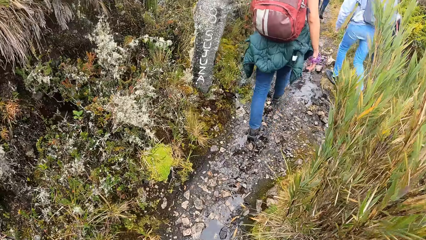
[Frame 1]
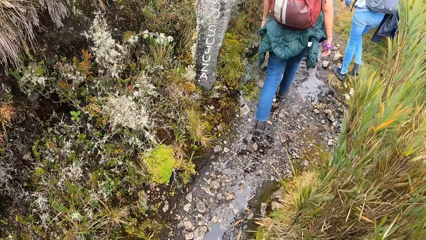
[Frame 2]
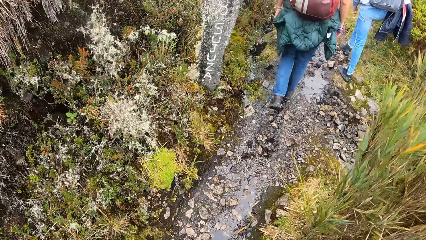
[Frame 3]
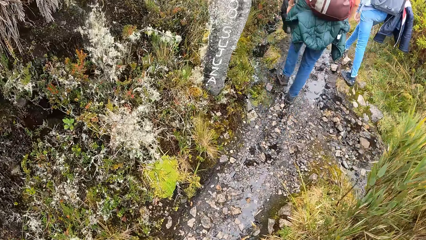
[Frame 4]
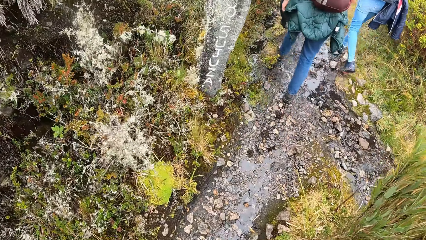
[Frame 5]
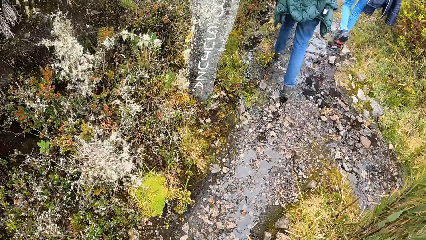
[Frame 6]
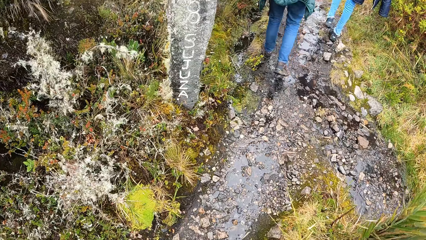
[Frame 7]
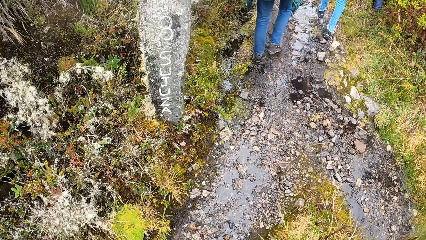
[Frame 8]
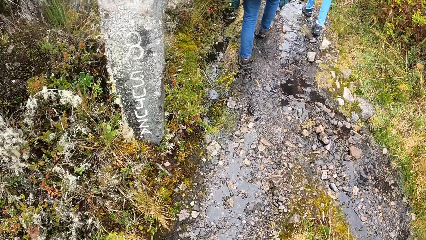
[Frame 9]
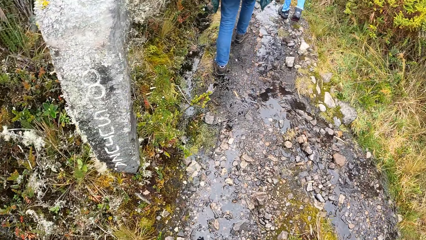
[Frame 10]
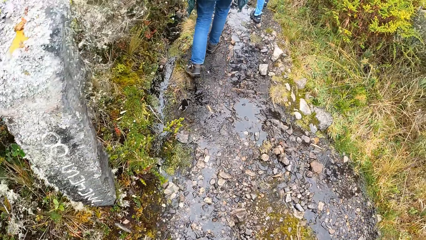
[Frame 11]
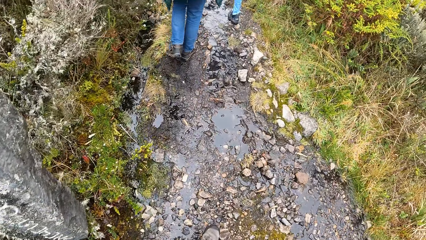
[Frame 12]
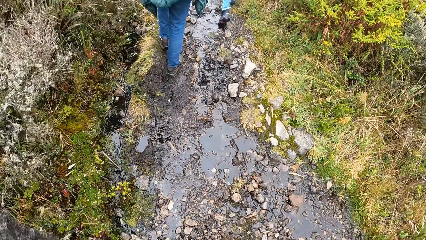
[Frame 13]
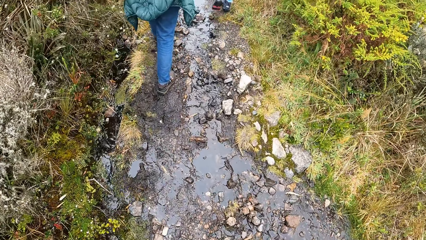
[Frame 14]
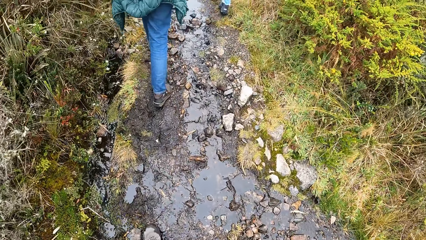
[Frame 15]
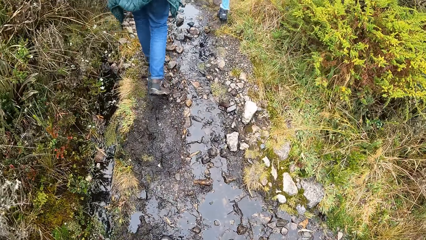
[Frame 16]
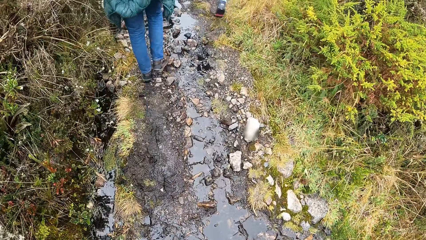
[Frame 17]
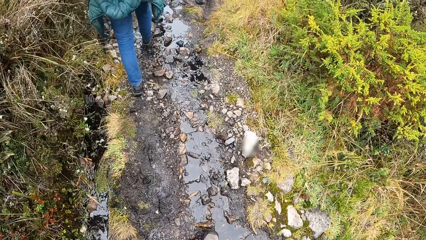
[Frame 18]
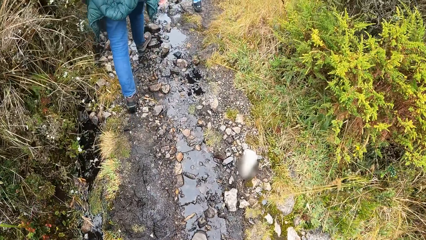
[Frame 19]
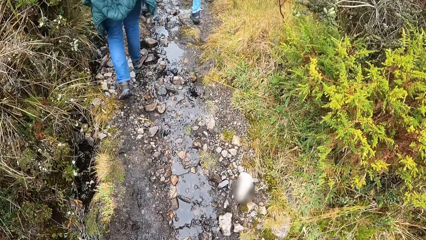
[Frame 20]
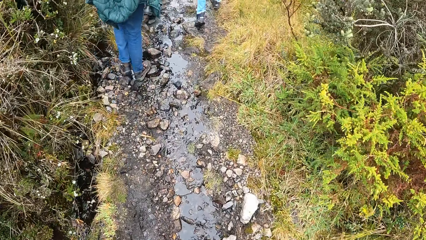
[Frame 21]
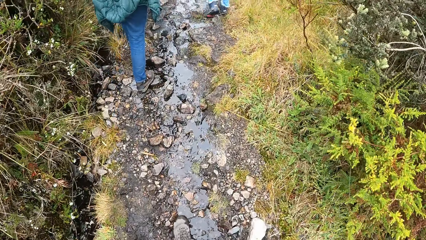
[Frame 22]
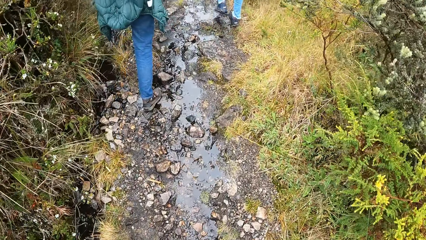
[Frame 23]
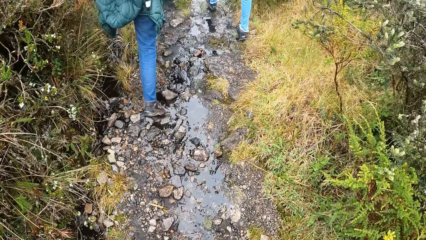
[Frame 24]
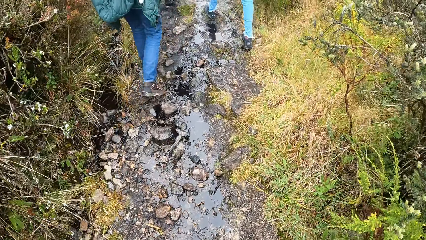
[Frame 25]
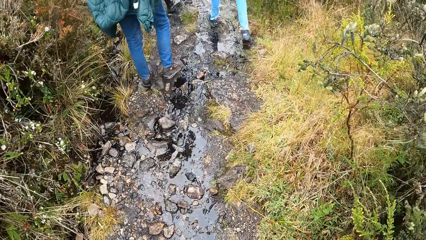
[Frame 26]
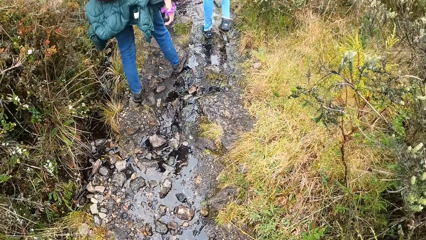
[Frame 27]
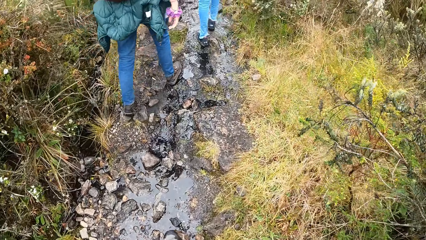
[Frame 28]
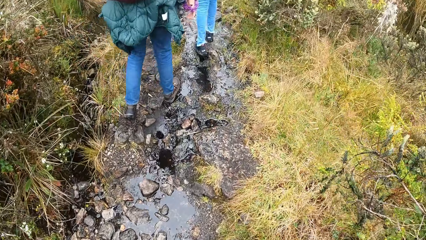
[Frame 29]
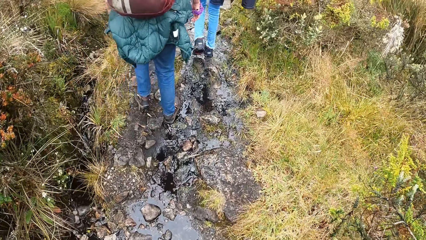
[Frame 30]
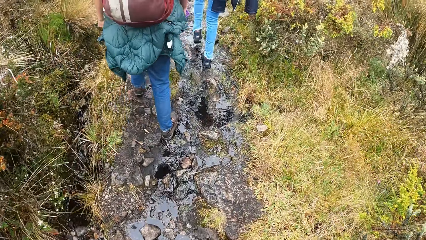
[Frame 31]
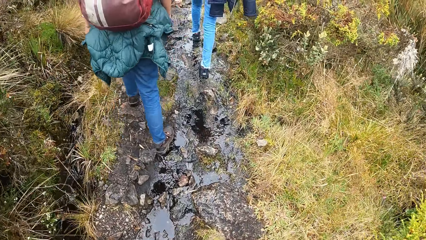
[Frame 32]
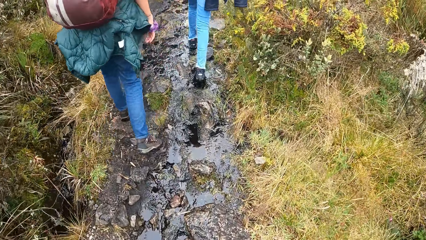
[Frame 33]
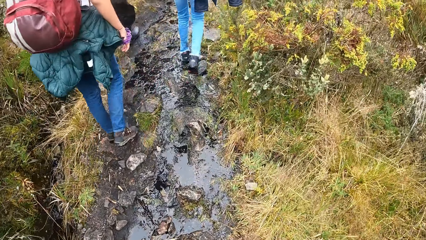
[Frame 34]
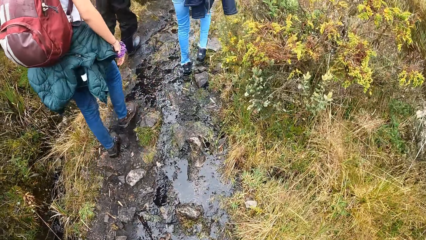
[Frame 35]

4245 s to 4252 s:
The camera wearer looks at a pillar. They look at the ground.

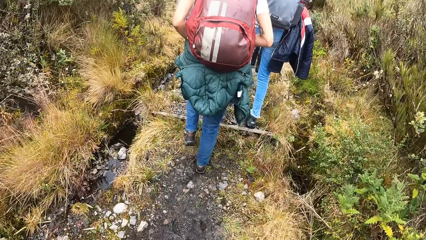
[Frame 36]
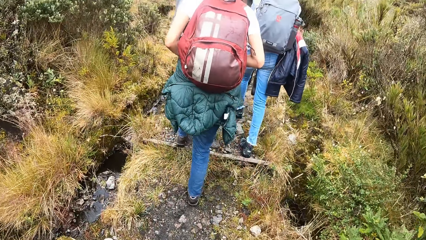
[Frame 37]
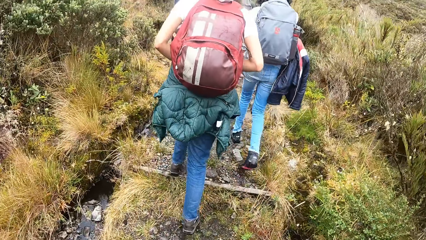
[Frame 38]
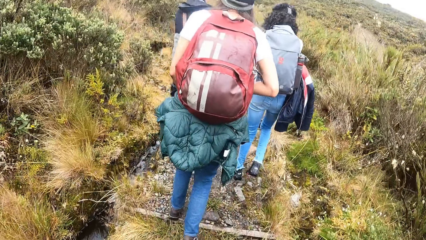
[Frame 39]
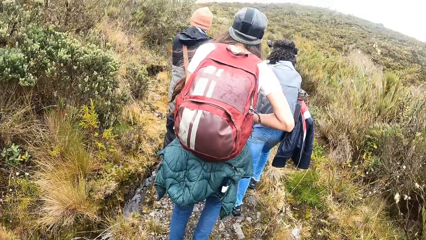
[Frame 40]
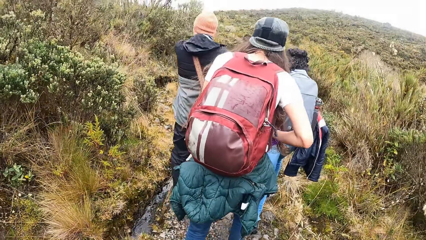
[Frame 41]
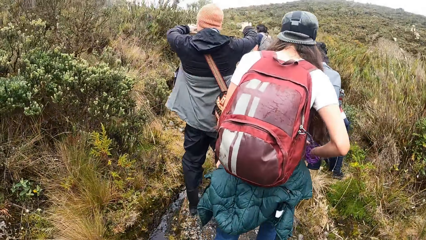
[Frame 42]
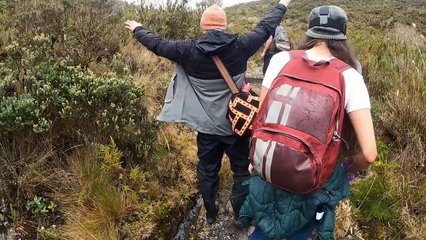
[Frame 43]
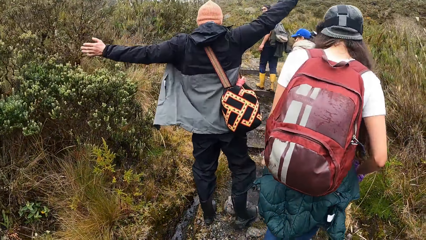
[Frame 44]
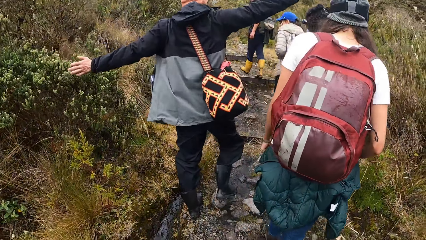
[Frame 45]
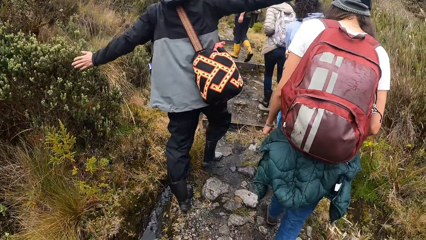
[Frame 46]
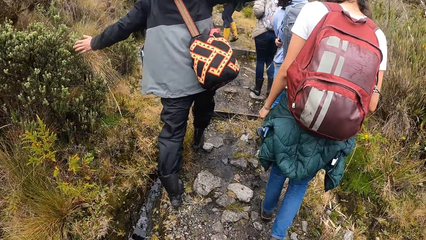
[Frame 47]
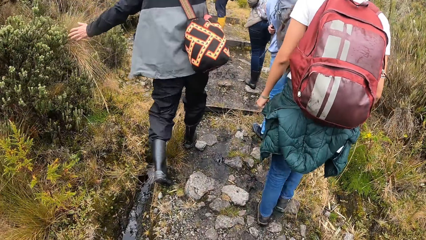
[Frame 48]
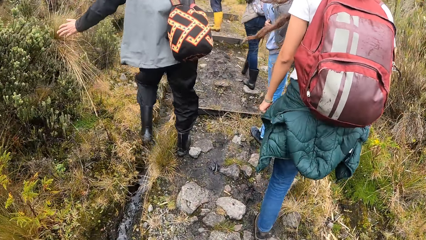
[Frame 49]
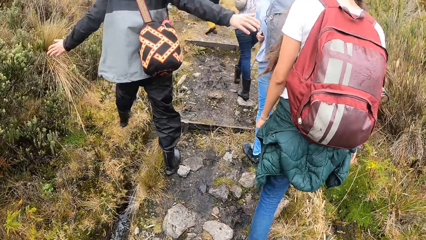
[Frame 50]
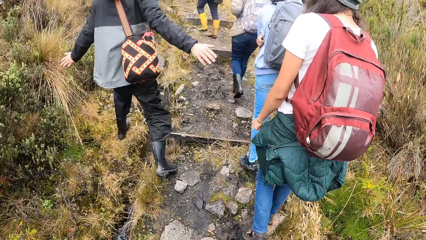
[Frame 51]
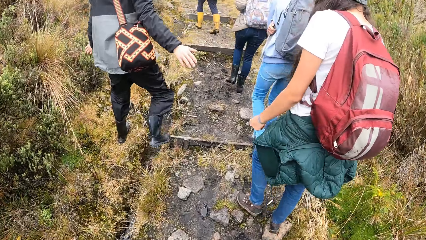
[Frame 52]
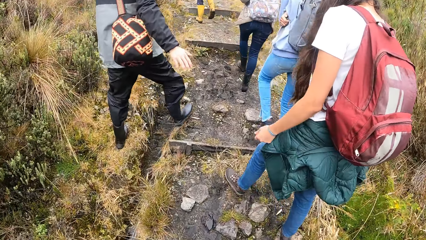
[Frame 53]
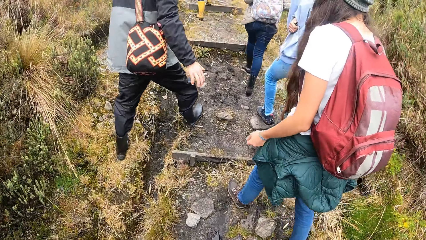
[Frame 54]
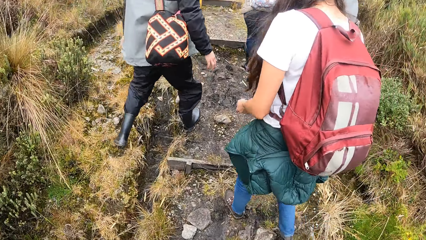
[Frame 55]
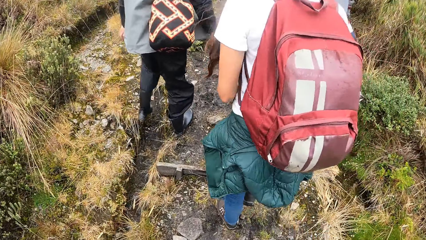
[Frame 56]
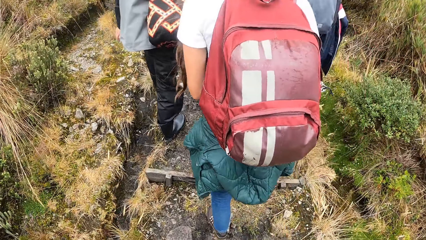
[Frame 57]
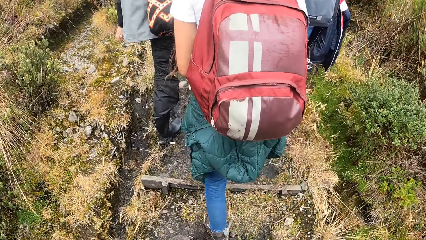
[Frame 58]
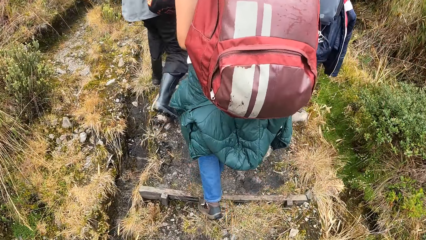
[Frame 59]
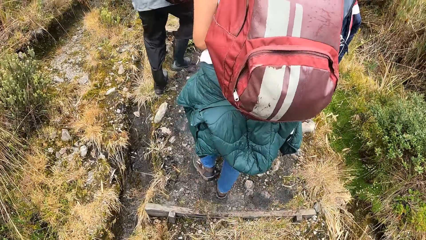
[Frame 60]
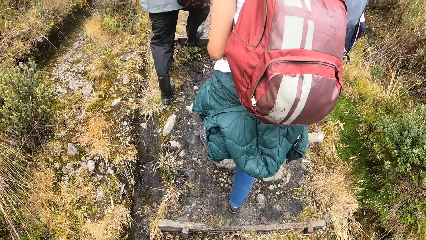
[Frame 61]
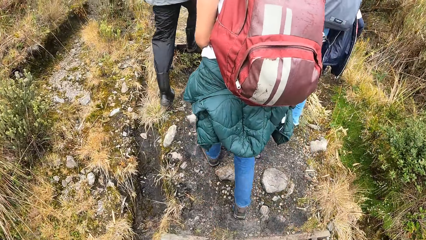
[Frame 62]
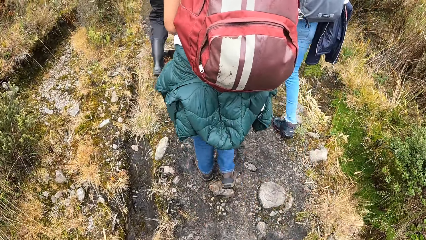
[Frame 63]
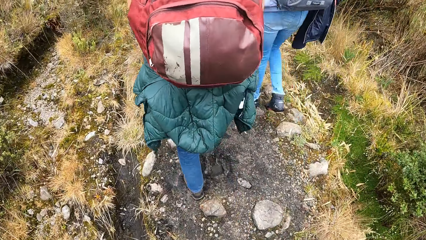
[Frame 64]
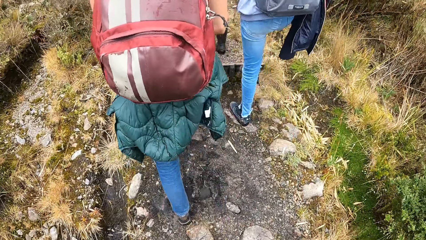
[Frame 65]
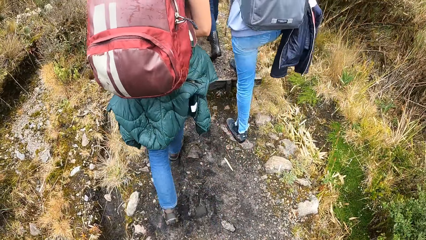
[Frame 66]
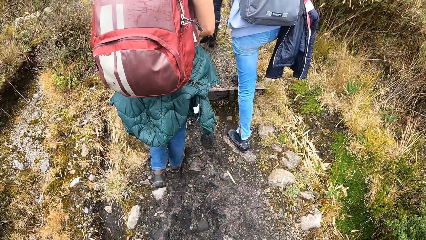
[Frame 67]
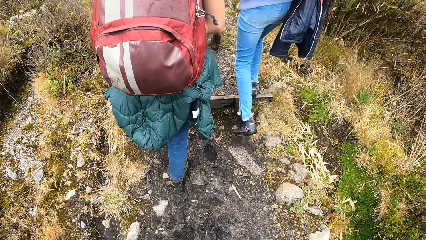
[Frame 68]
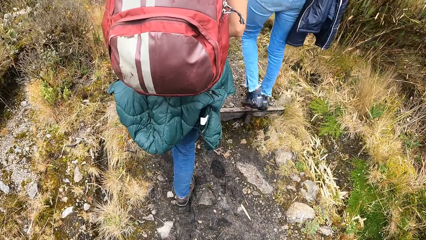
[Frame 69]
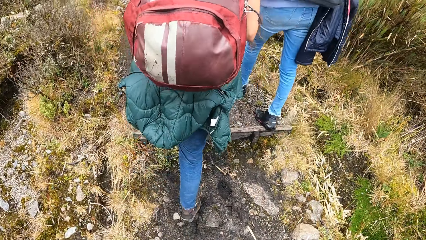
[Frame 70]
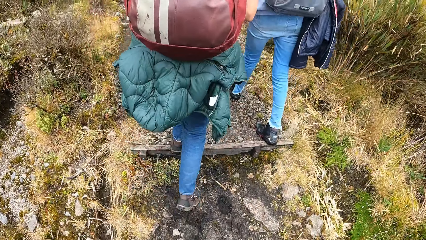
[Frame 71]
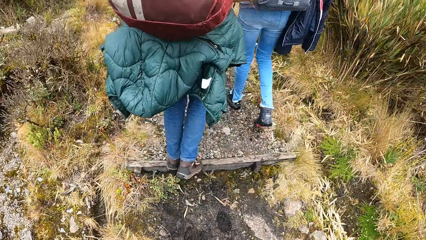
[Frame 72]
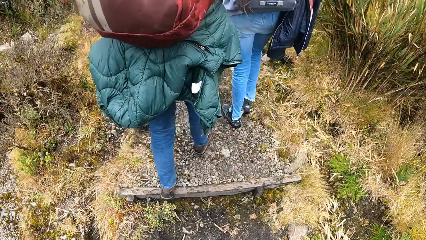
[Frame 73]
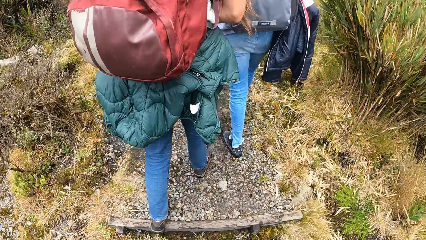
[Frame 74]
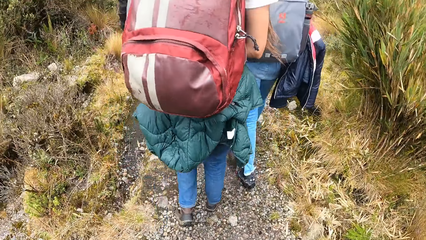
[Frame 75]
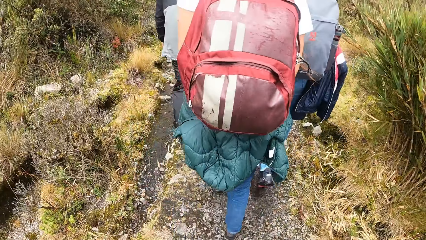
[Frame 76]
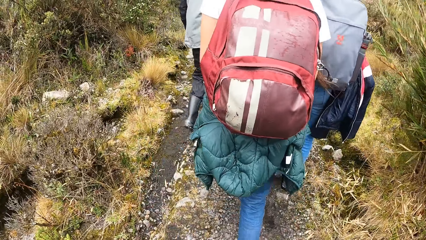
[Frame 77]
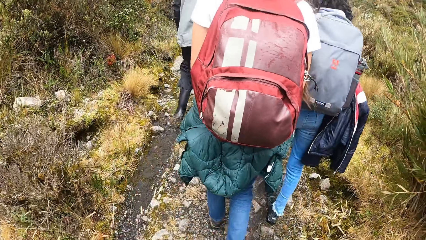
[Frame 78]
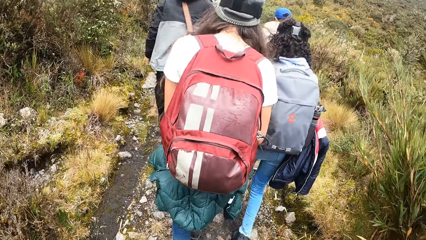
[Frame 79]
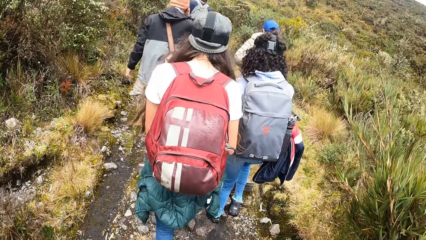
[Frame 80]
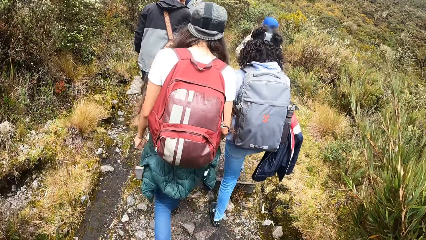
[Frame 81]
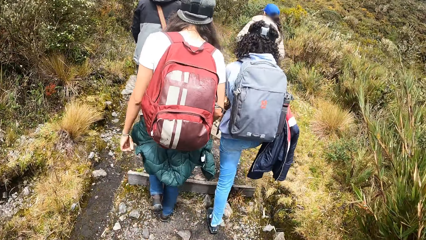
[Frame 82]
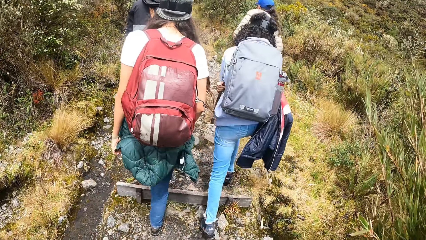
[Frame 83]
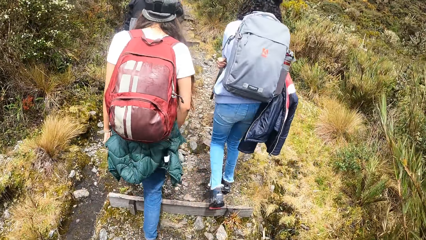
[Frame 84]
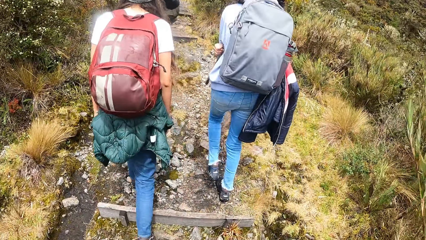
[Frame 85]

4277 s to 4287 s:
The man demonstrates with both hands. The man moves his hands.
